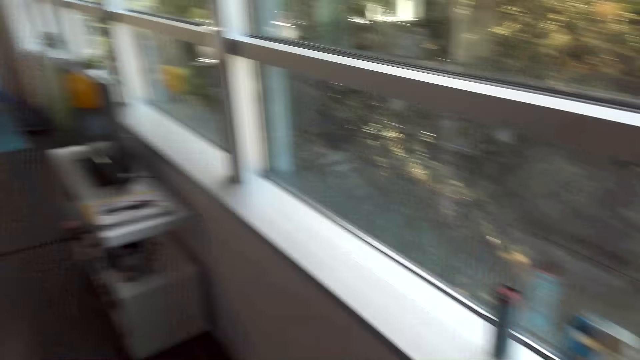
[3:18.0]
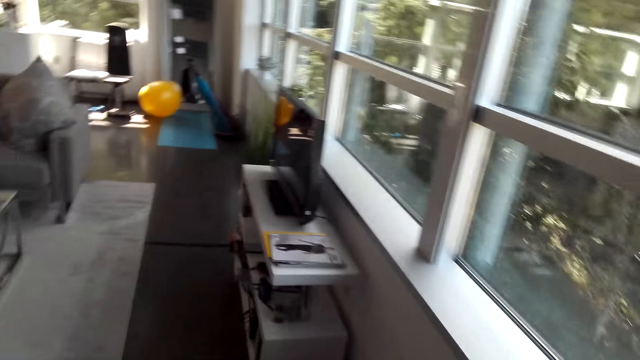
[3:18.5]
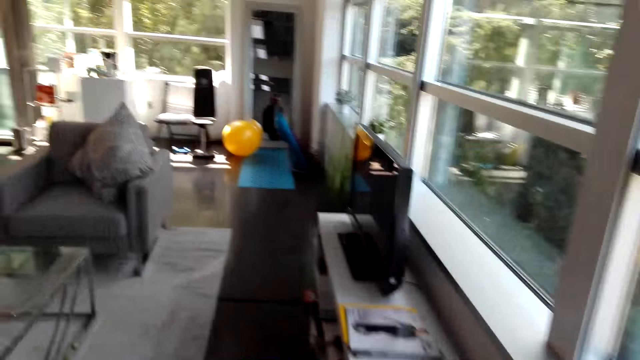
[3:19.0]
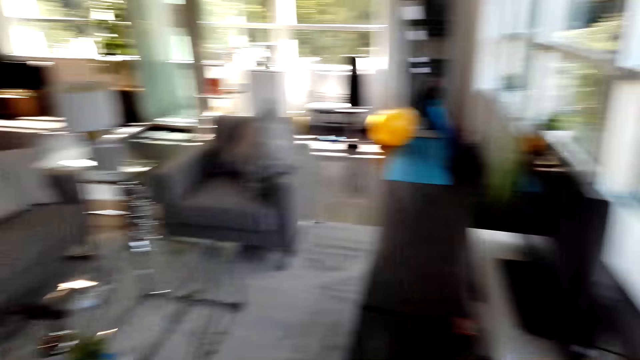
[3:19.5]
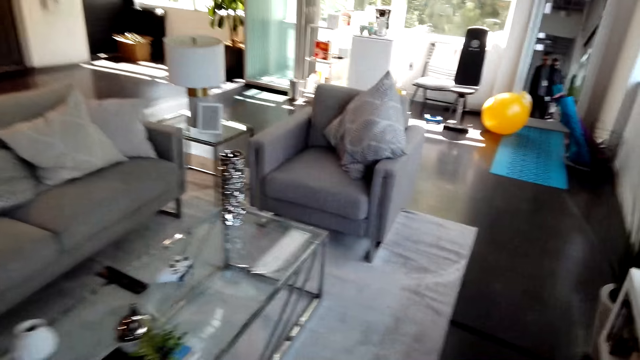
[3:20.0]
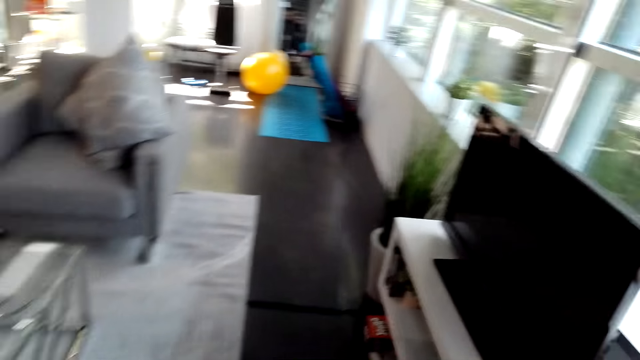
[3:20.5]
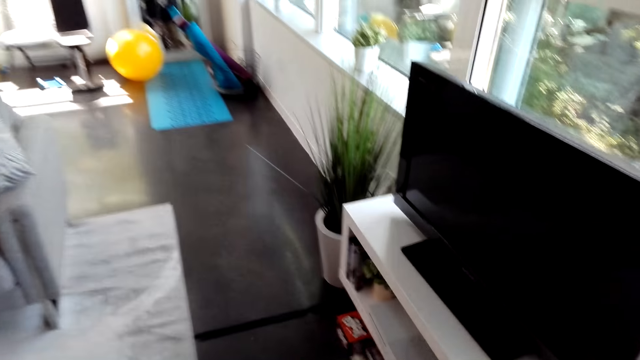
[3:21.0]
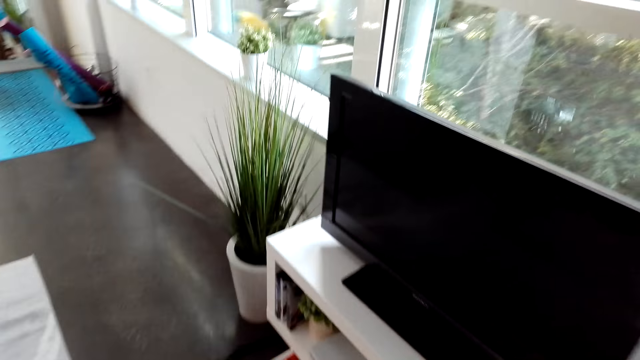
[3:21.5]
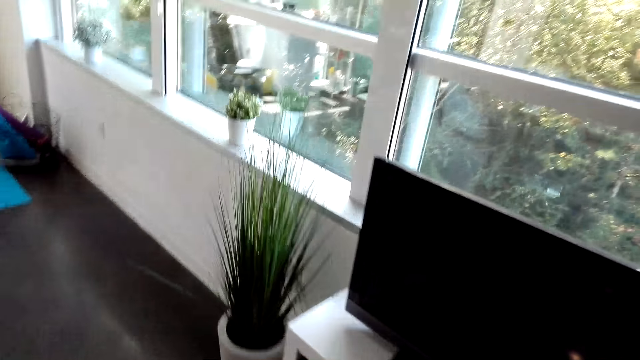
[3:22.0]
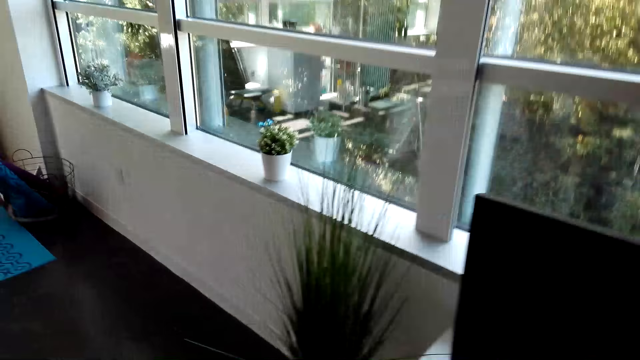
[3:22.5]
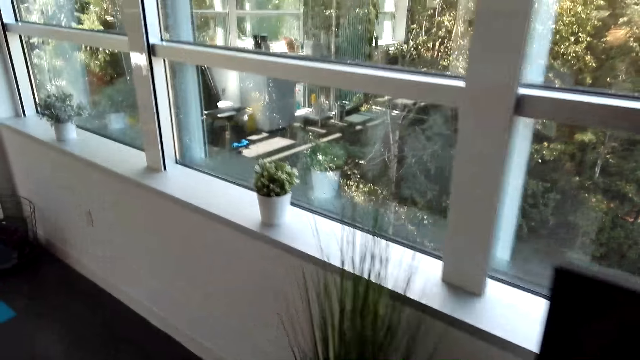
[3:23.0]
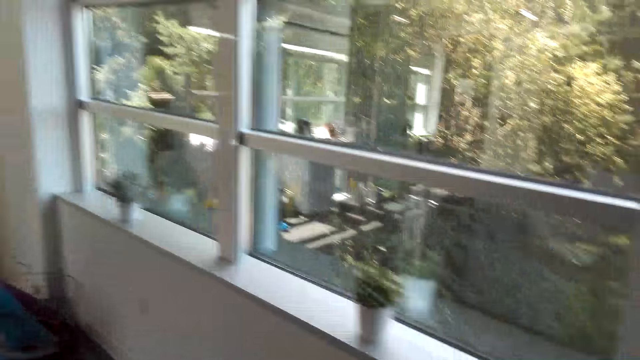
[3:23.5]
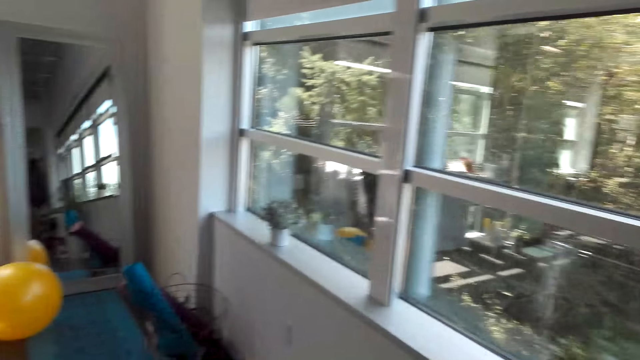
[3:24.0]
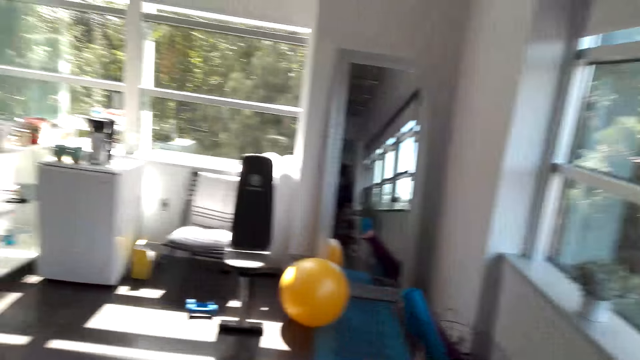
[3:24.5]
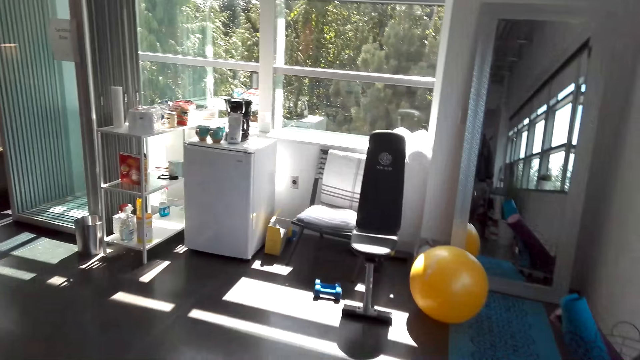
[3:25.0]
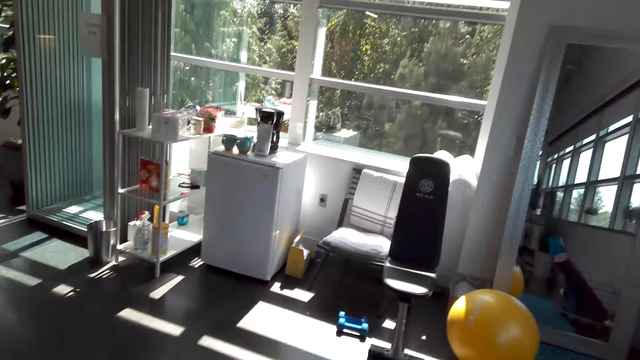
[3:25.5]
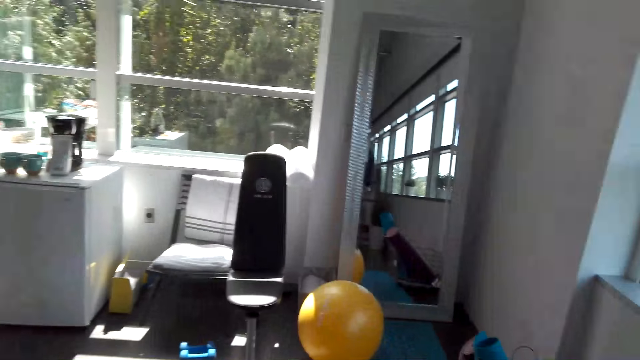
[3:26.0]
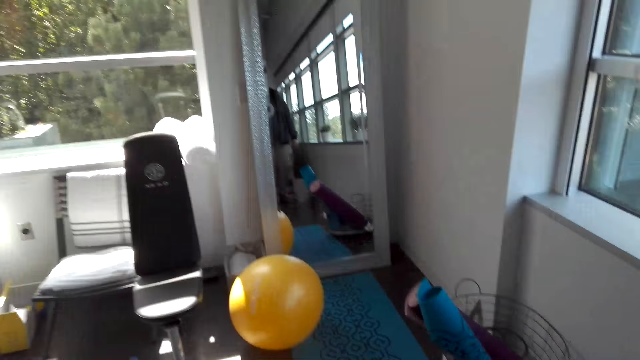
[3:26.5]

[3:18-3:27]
The camera wearer talks with a man. The man talks with the camera wearer. The camera wearer walks in the house. The man talks with the camera wearer.

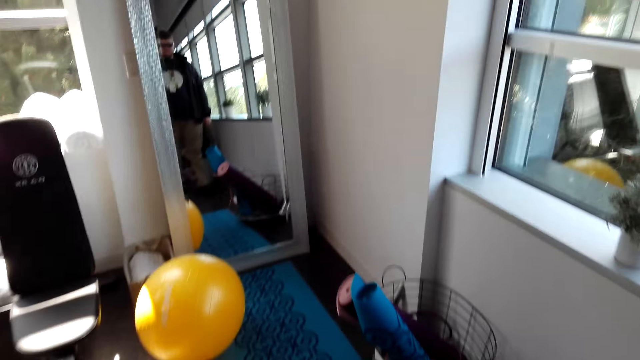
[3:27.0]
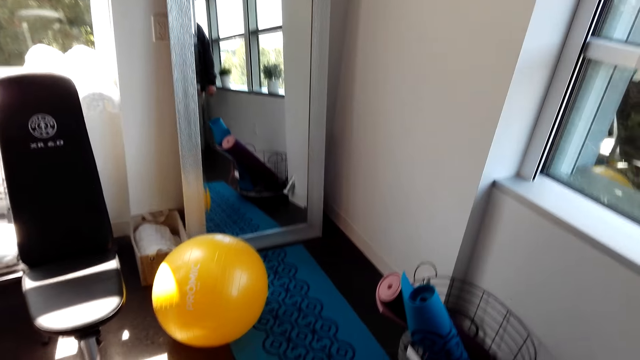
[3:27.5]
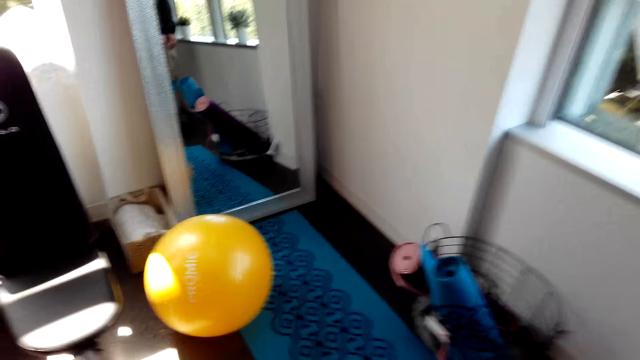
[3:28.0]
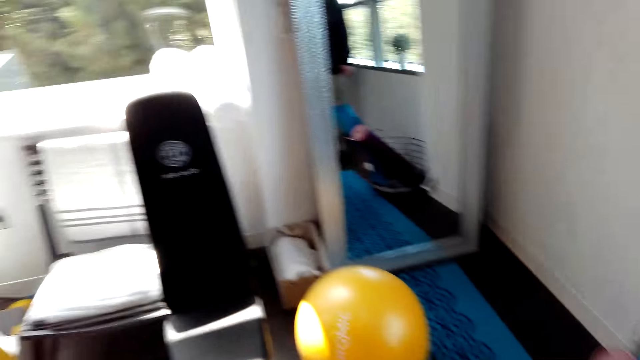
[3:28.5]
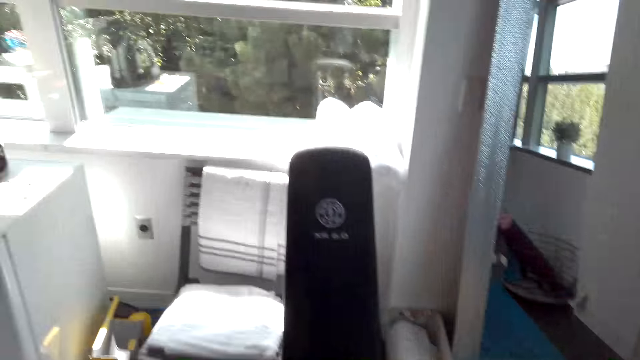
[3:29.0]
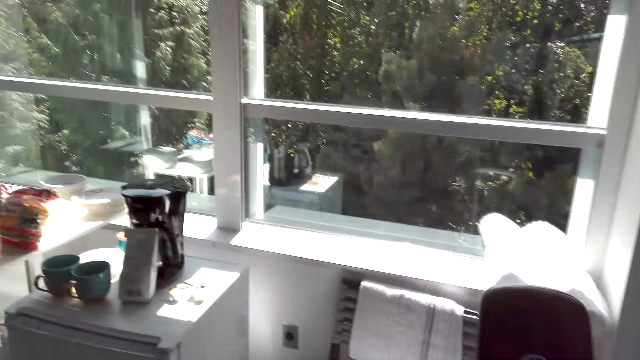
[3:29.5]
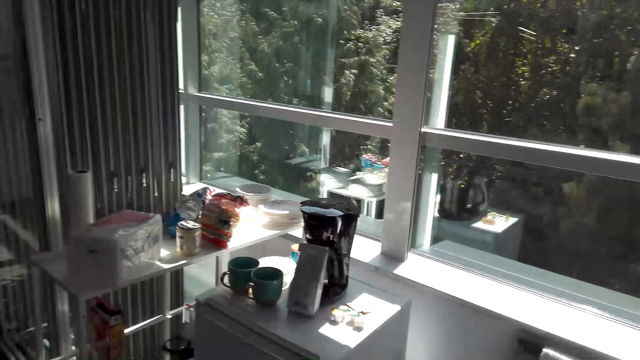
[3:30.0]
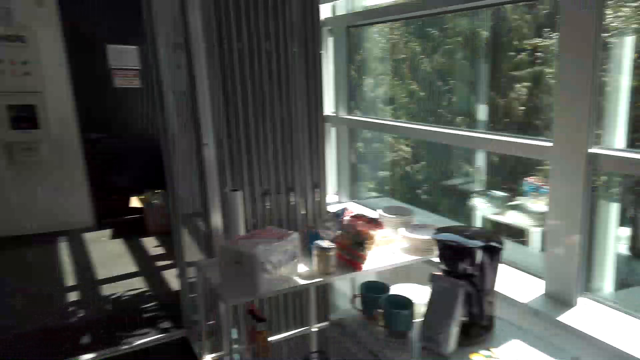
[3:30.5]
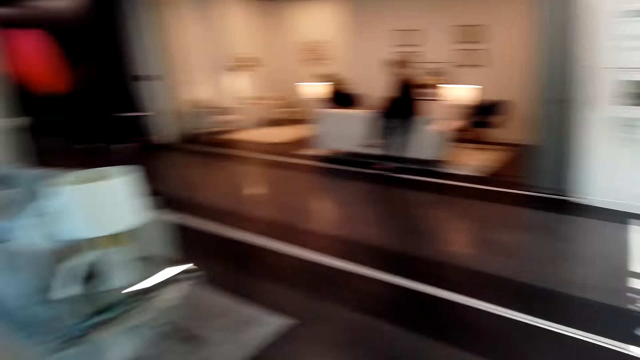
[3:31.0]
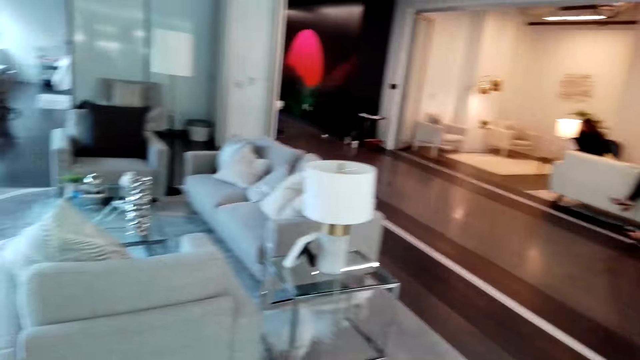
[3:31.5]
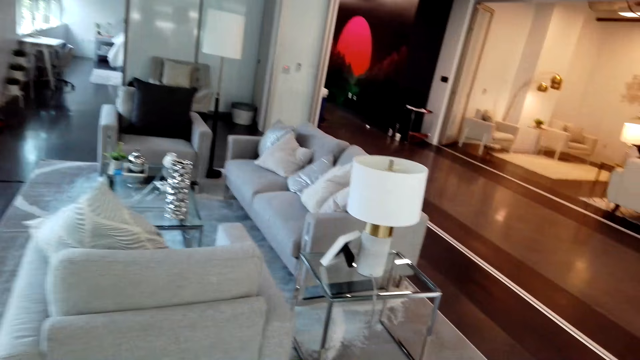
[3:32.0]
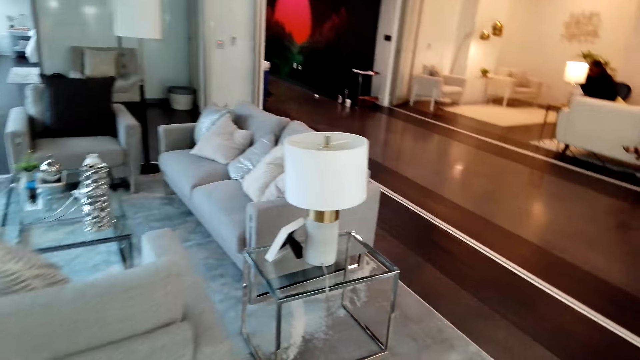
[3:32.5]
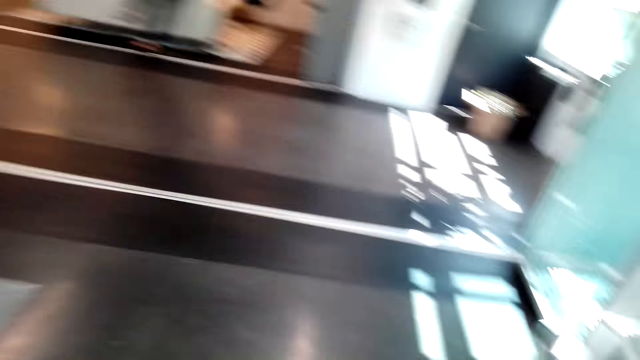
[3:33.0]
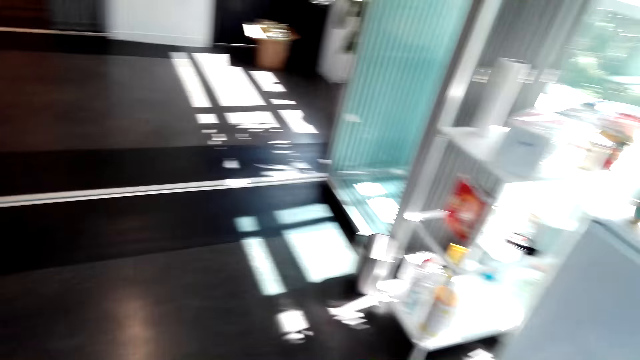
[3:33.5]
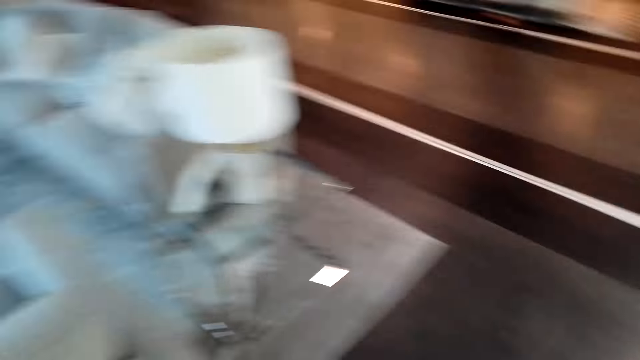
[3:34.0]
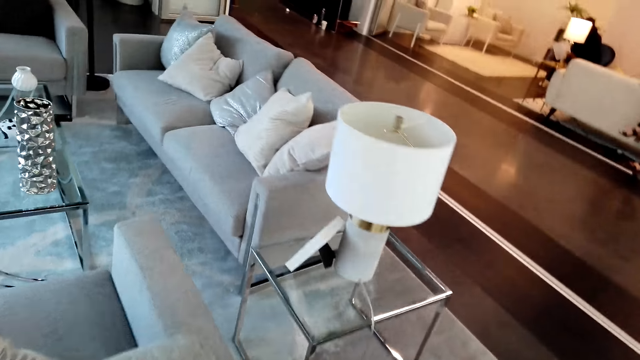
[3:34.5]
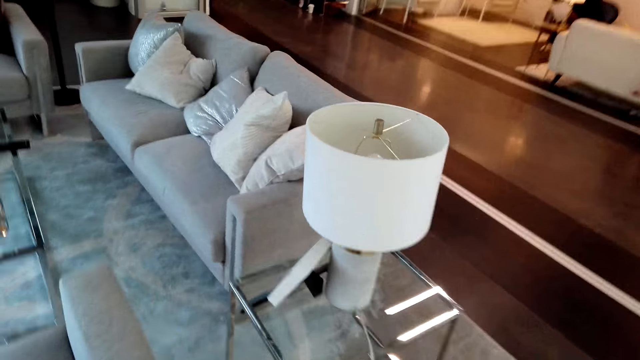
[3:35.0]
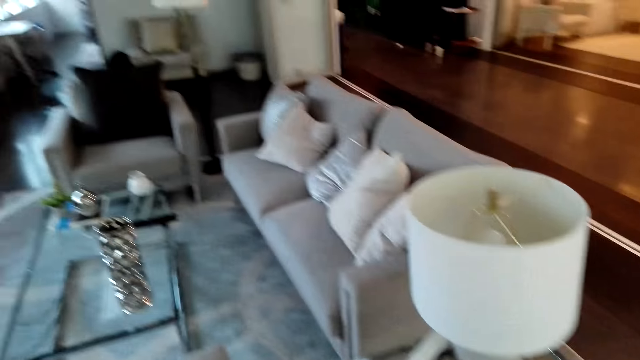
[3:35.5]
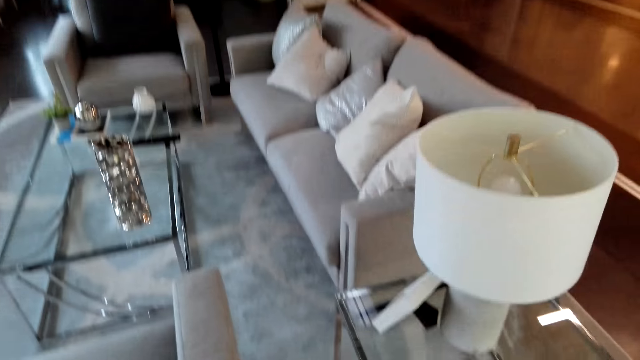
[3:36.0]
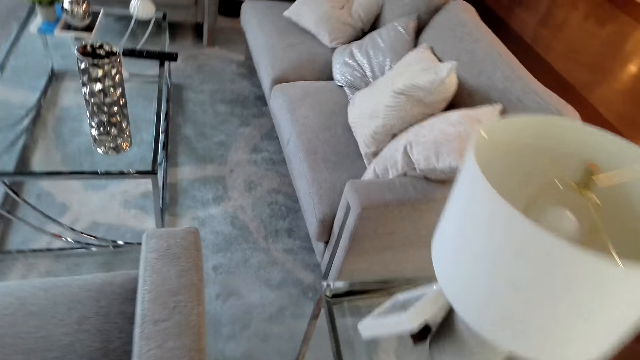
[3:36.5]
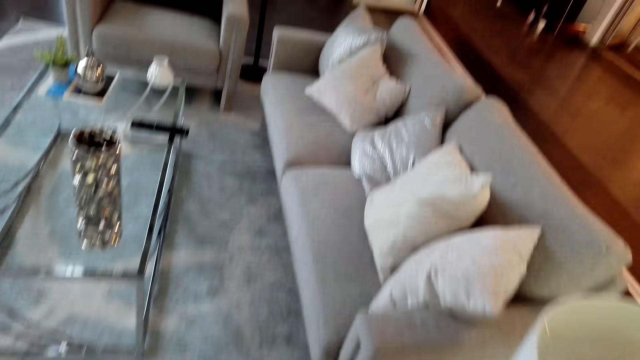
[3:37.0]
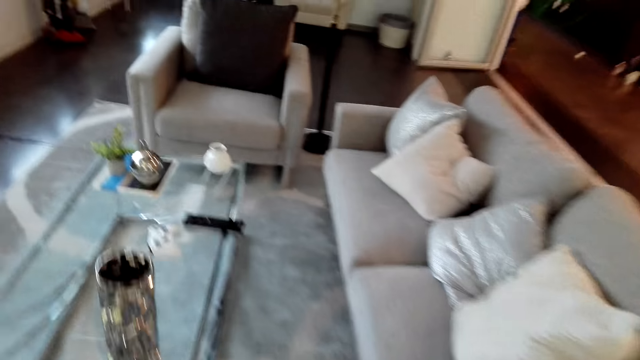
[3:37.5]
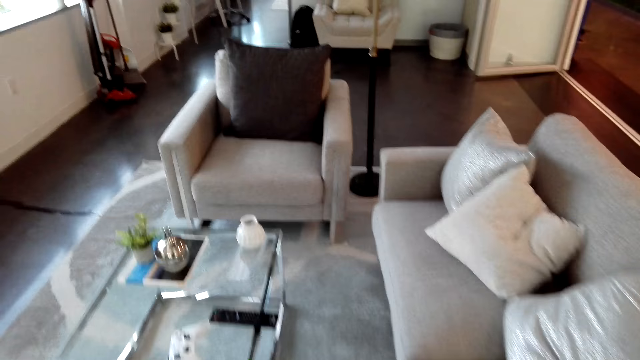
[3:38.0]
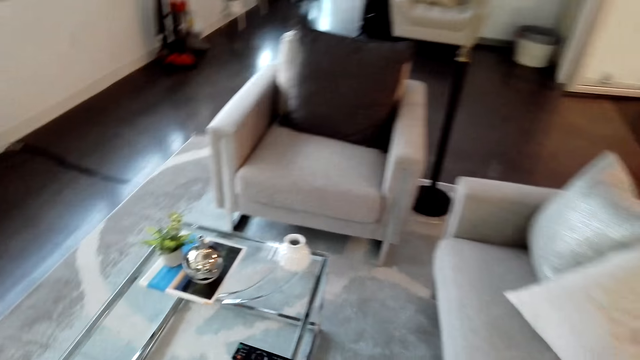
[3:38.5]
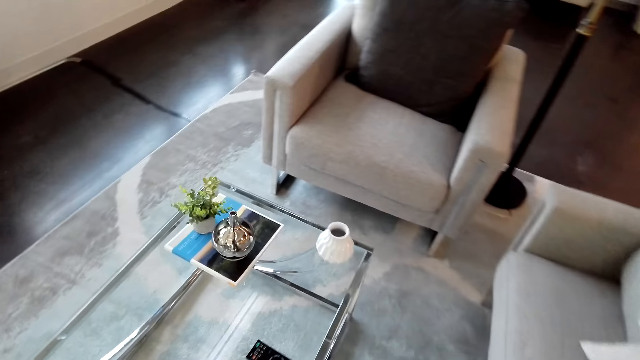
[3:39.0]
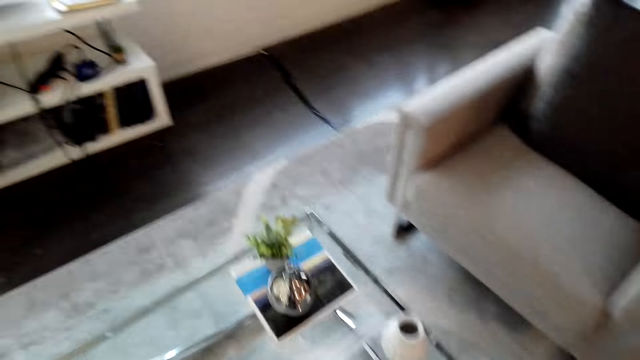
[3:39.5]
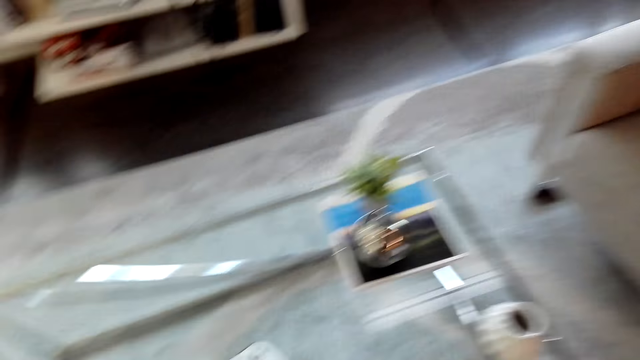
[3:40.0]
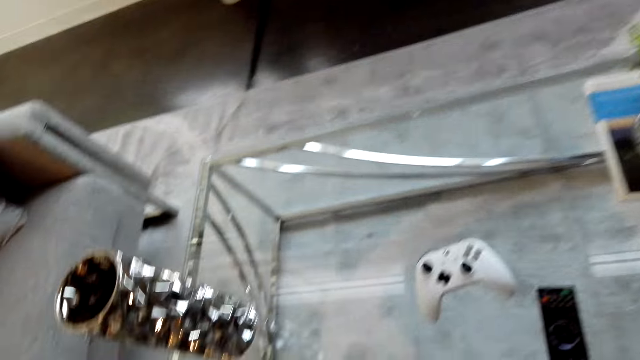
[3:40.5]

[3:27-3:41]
The camera wearer walks in the house. They talk with a man. They turn around. They walk in the house. The man talks with the camera wearer. He talks with the camera wearer again. The camera wearer walks in the house.
